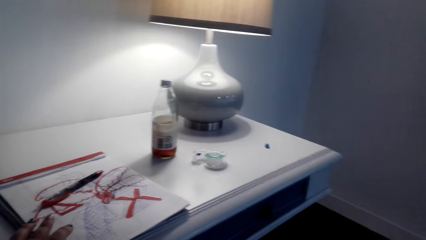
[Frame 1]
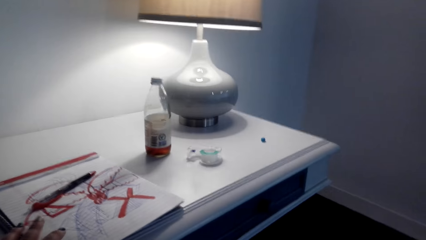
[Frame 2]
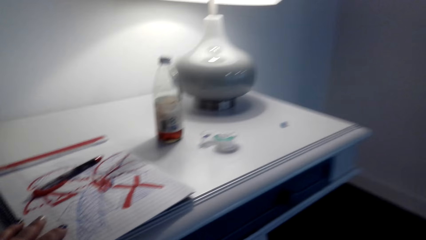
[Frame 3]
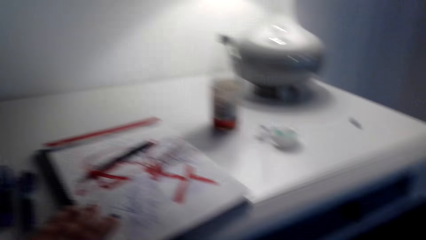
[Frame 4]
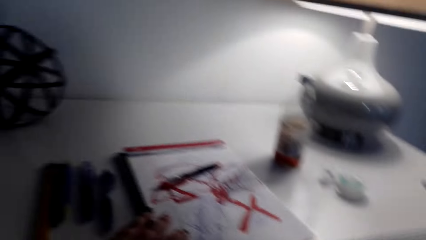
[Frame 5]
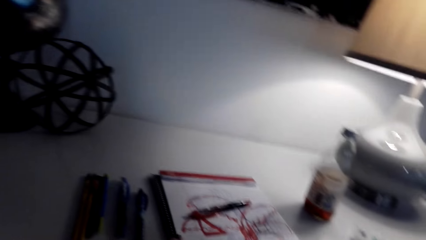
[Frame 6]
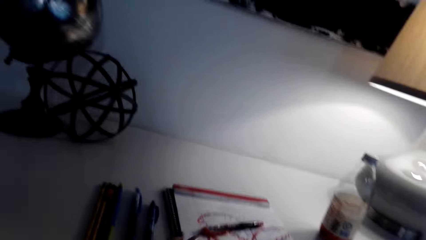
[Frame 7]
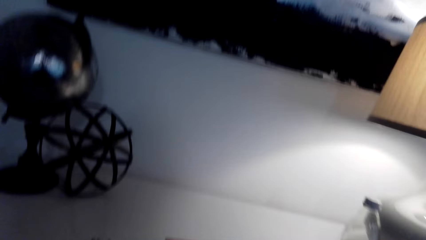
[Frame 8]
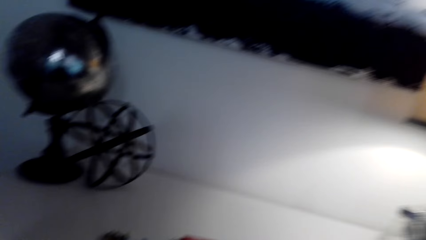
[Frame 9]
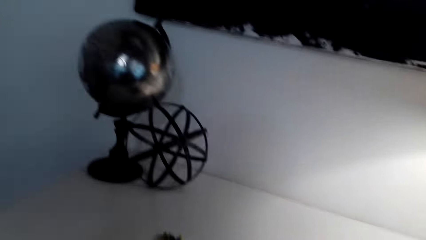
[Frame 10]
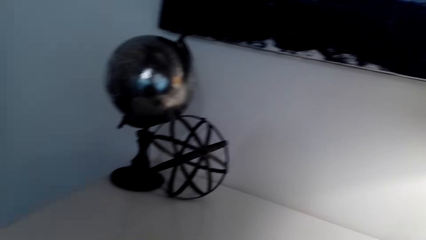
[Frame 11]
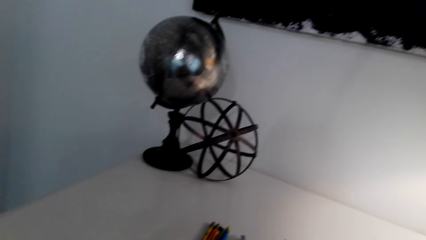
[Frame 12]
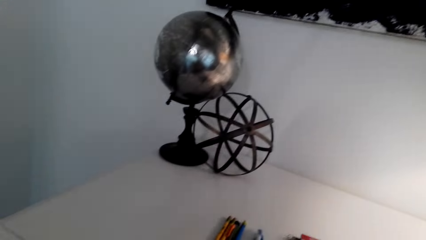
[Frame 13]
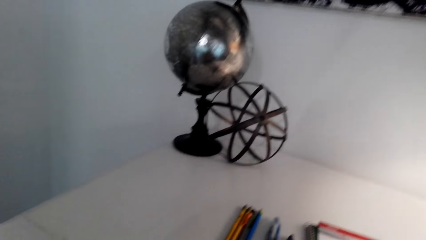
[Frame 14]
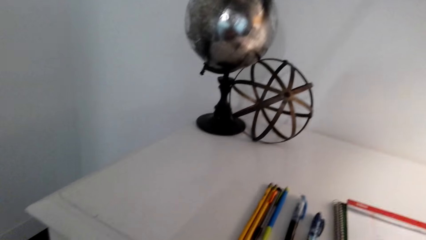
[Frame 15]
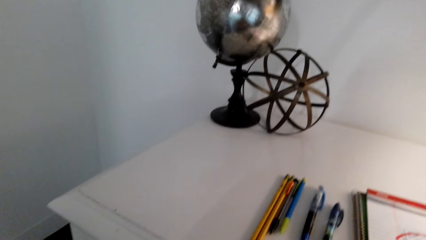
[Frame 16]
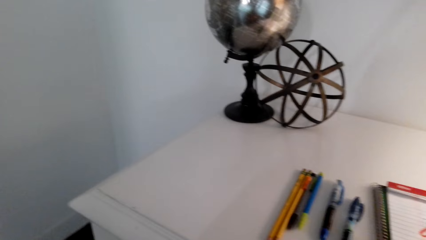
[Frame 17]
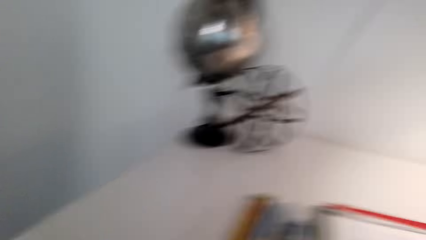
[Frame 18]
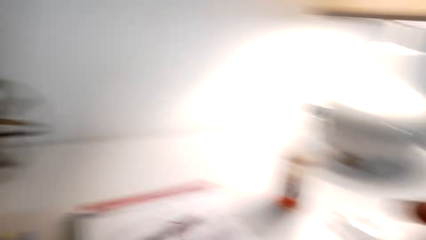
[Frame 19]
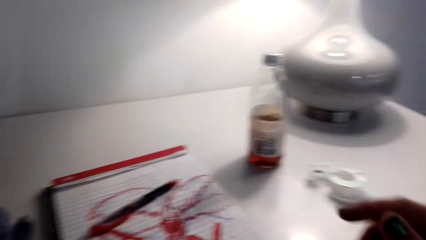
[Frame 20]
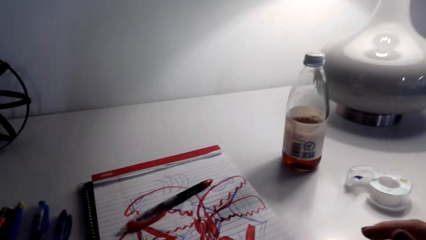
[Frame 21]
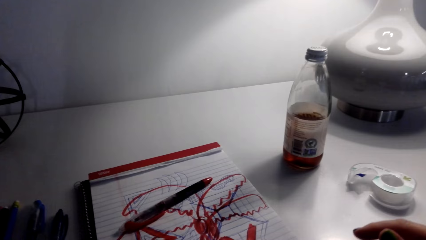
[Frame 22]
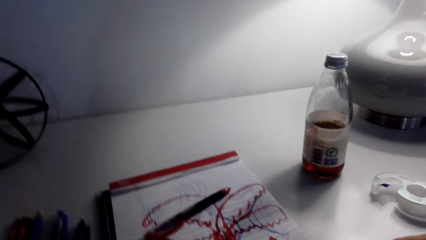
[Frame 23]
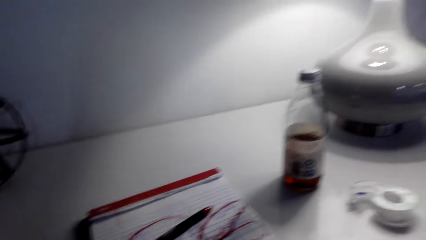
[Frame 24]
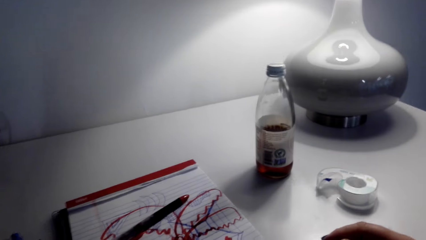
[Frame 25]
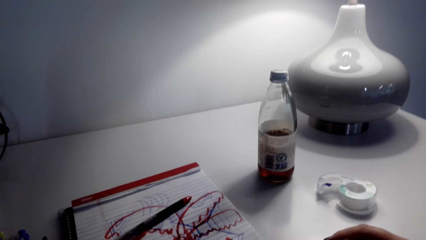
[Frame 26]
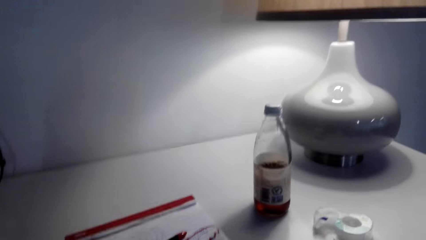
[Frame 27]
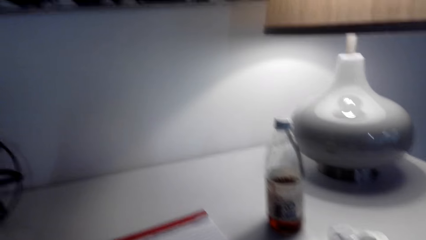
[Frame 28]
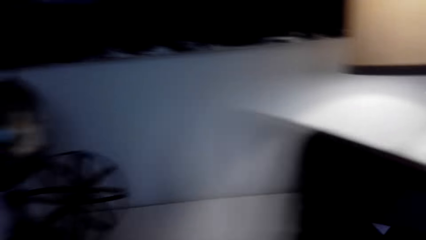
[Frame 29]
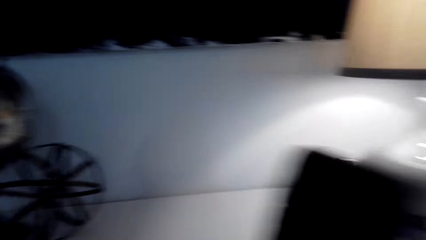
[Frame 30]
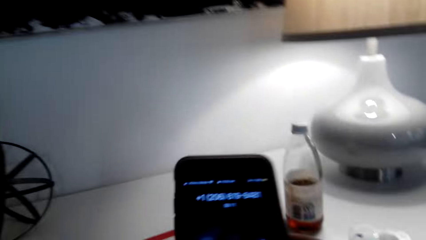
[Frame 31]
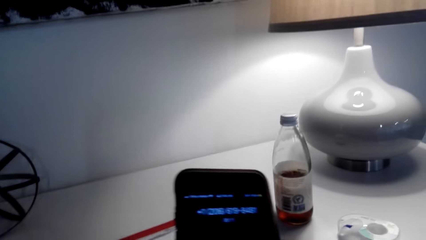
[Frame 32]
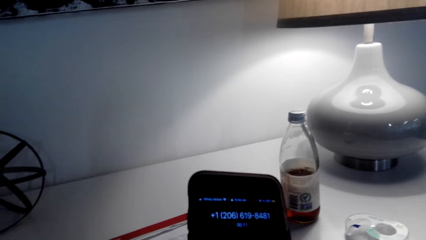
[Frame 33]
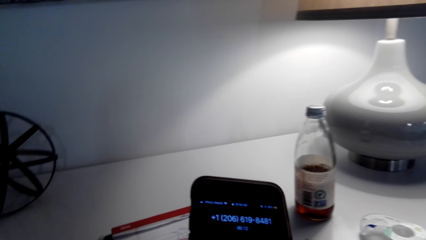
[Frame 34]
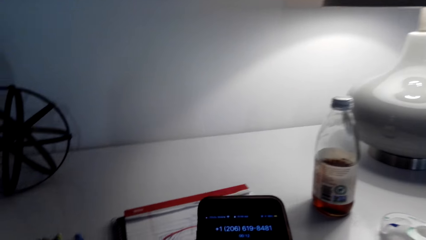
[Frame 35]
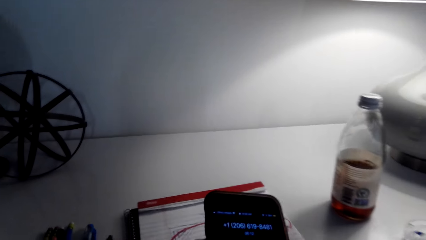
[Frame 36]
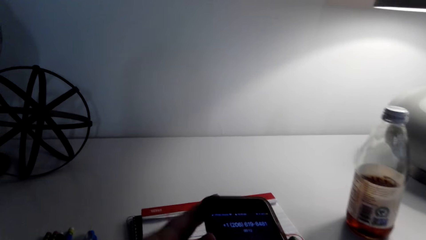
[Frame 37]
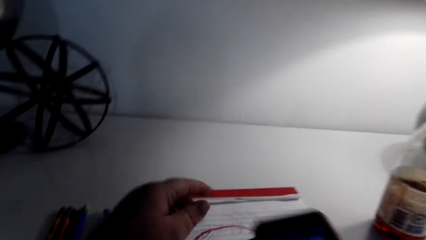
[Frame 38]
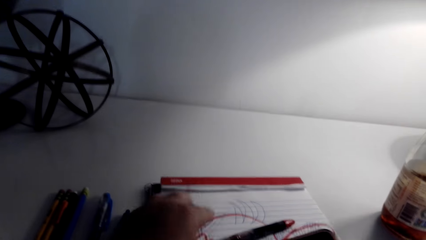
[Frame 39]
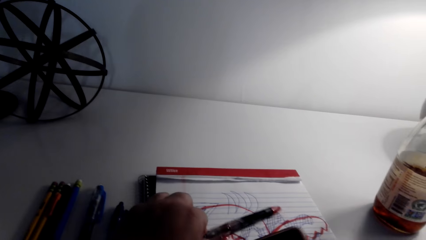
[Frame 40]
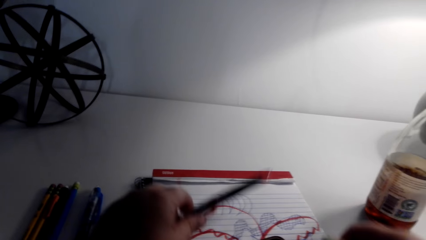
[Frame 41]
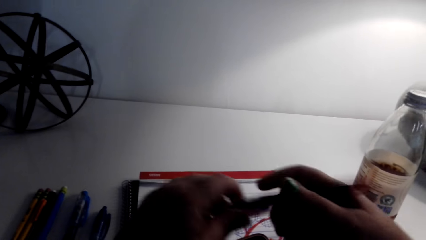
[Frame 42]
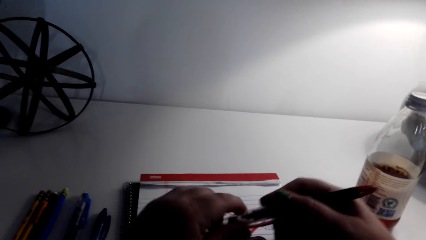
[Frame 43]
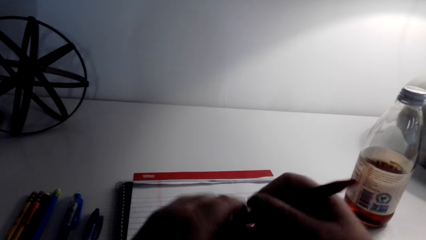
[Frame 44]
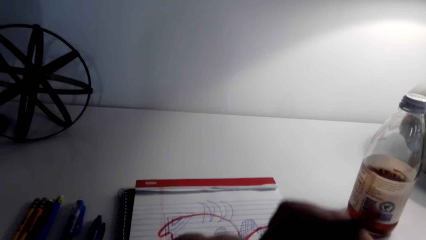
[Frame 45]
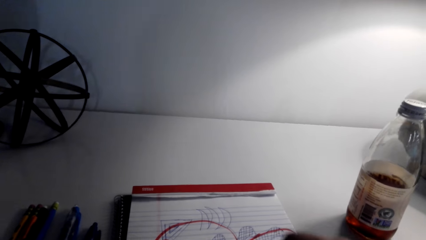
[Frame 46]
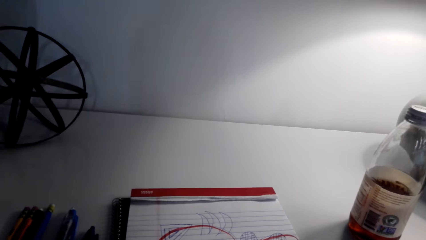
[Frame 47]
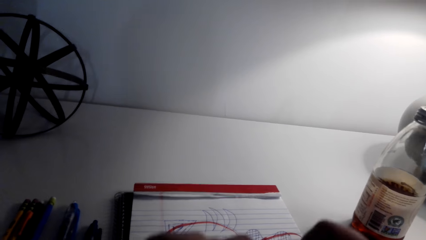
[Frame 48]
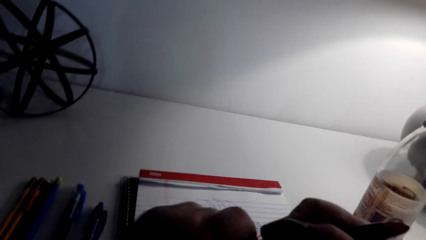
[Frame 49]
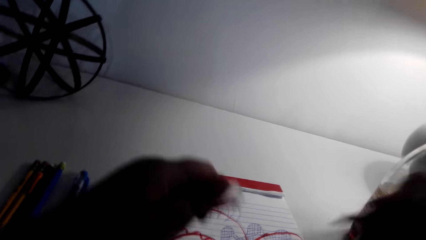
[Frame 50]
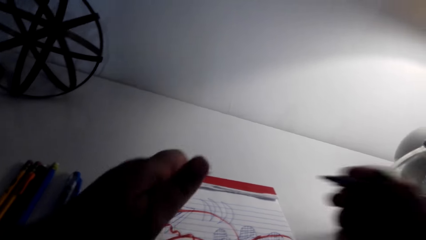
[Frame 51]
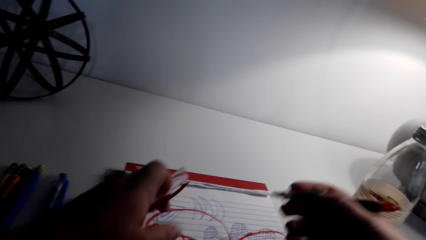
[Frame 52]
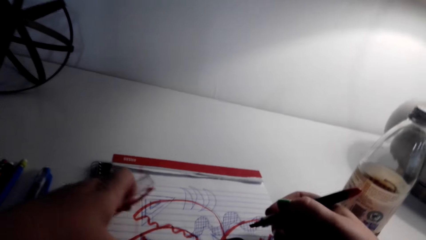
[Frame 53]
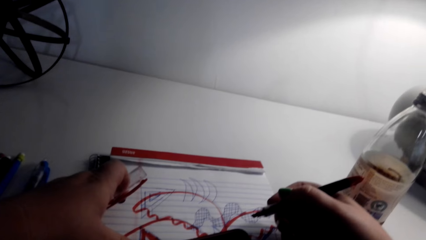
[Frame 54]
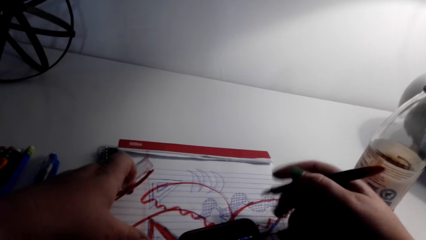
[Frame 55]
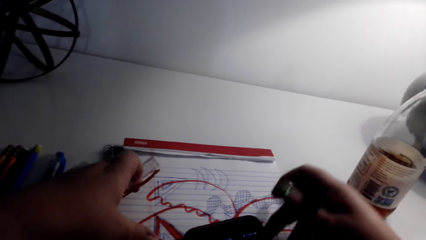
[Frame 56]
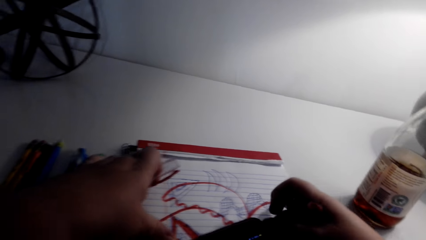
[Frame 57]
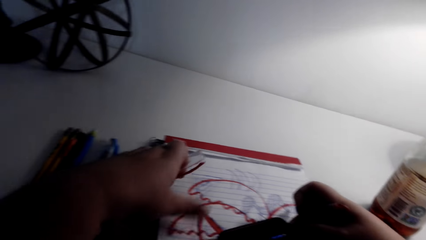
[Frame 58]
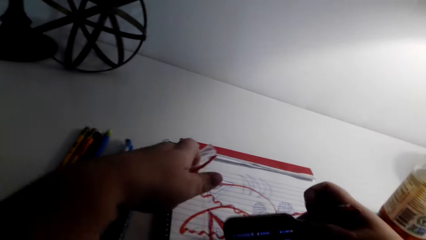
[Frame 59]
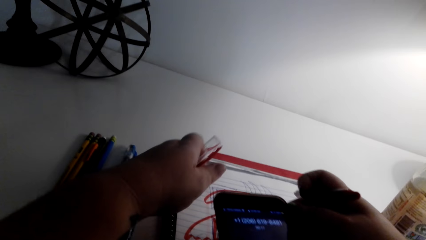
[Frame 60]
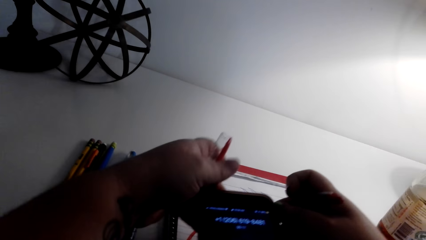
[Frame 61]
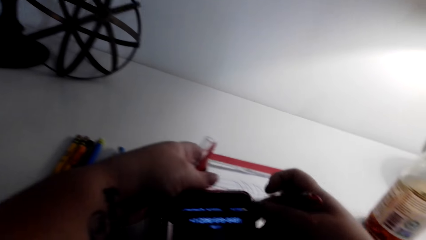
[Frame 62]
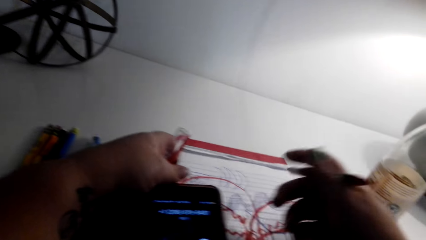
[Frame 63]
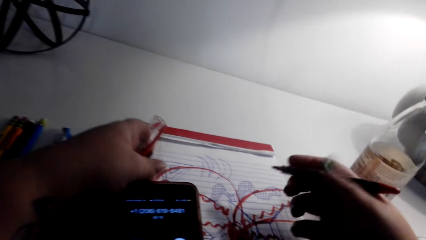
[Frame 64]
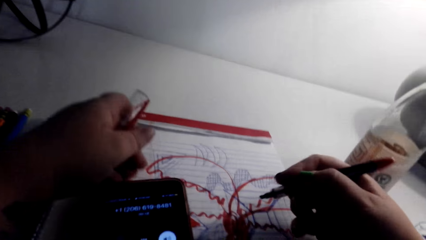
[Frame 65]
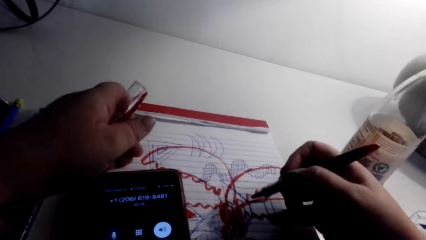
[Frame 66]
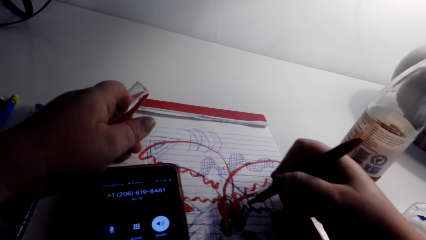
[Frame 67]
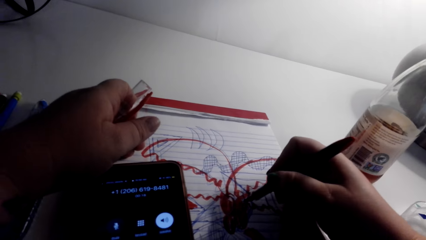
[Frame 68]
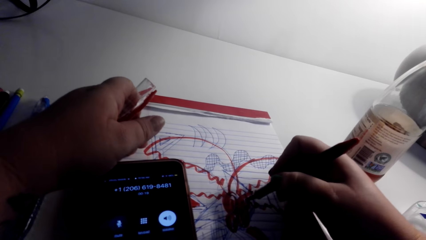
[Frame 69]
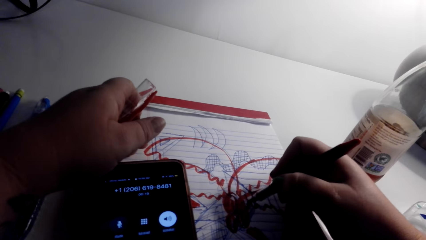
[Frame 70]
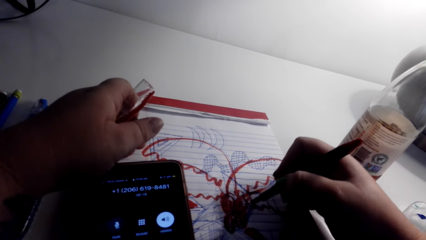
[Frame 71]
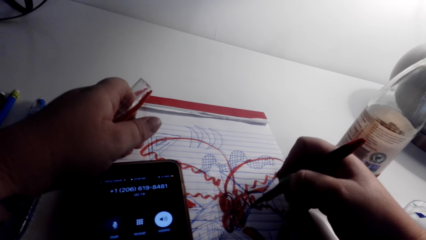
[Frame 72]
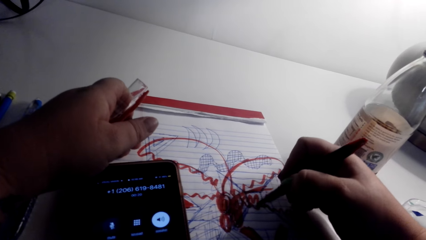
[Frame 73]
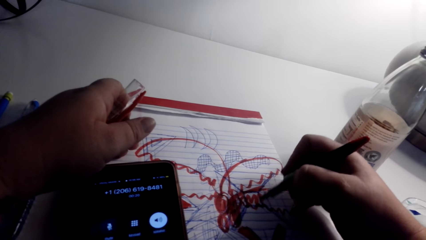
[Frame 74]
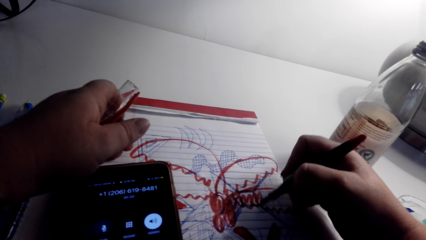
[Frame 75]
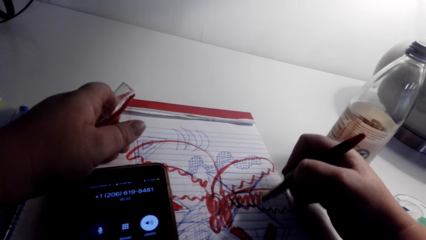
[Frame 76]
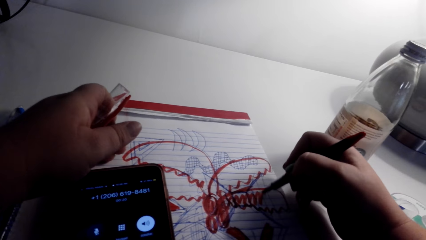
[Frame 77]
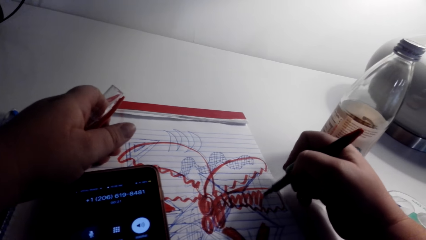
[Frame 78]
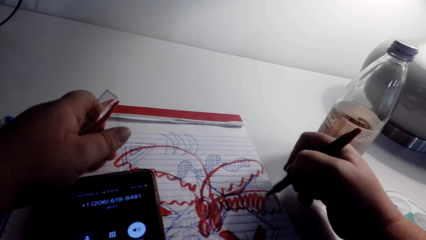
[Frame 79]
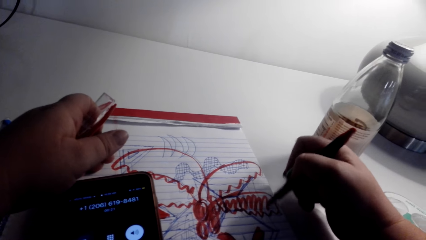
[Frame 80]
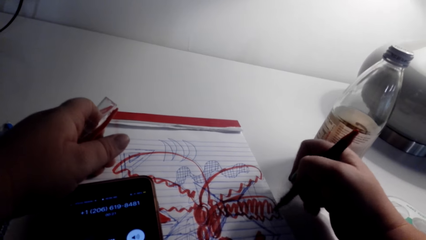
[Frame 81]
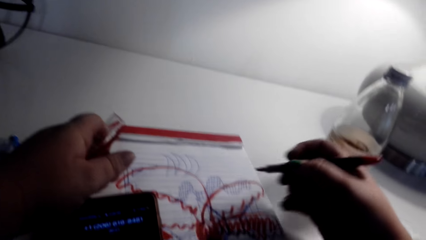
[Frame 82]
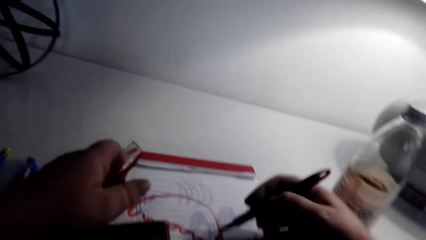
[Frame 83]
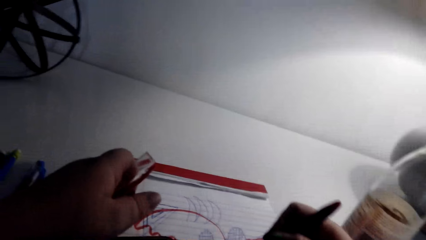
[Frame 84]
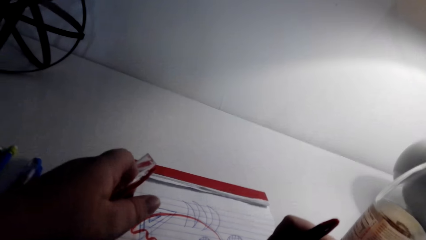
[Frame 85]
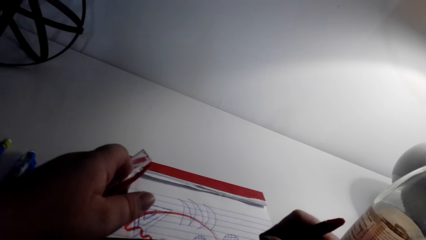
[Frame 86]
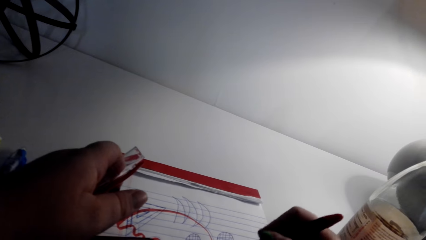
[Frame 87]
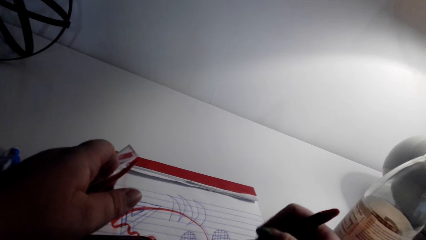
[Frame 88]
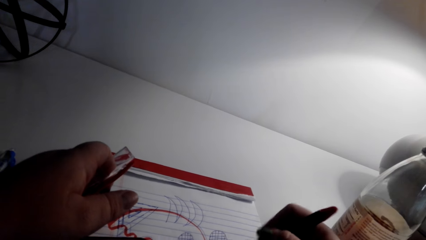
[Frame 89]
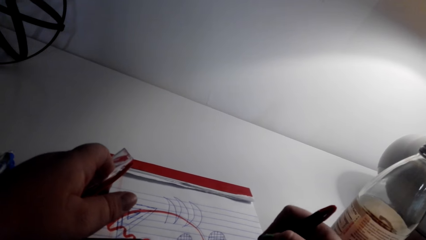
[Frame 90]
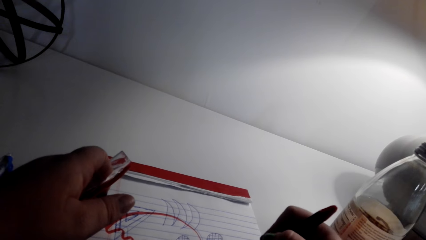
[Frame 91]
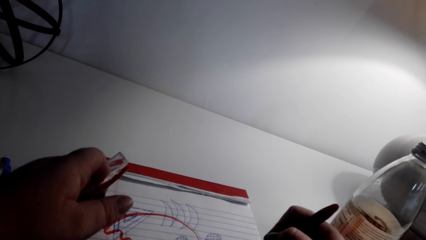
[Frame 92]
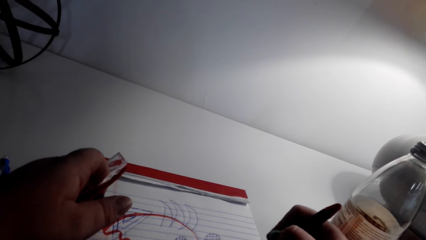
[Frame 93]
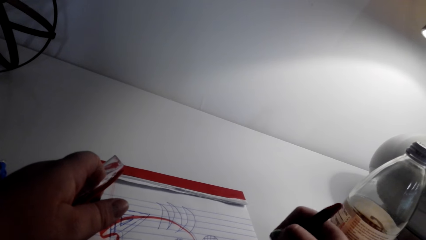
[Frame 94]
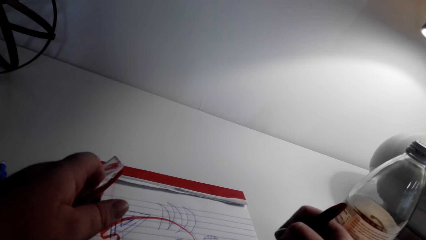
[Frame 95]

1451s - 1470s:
The camera wearer sits on a chair. They look around the room. They draw the art on a book. They pick up a phone. They scroll the phone. They place the phone on the table. They open the pen. They hold the phone. They lift the phone. They place the phone on the table. They draw the art on the book. They color the sketch.
